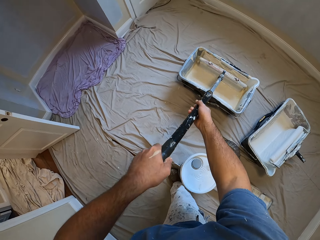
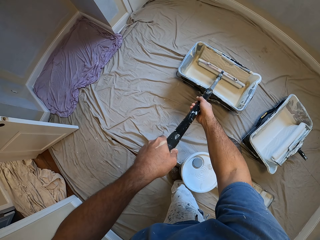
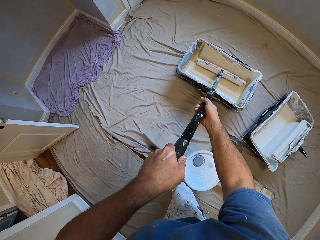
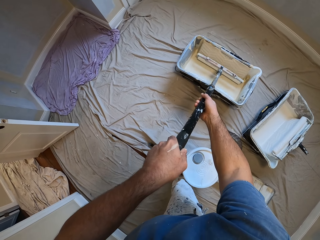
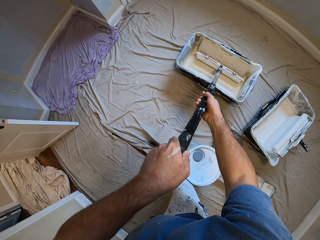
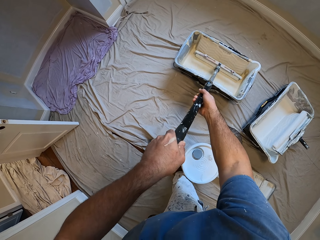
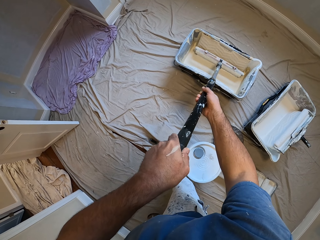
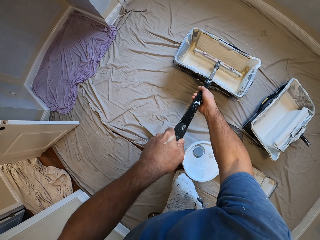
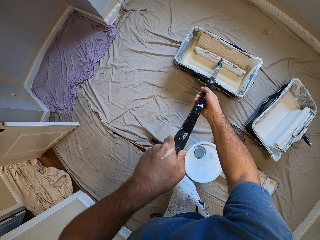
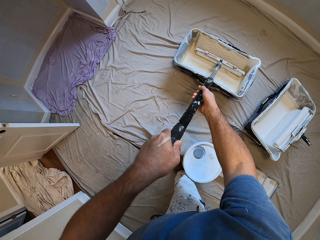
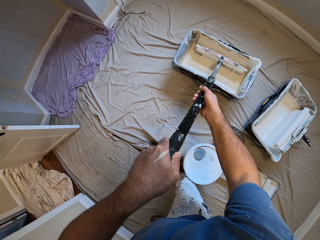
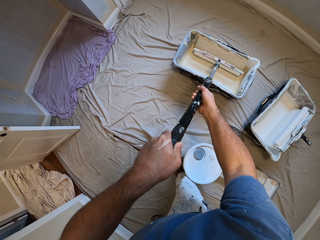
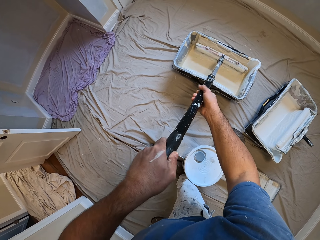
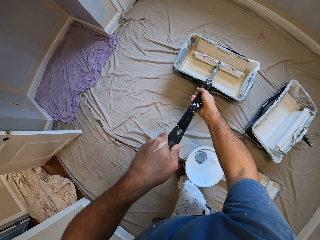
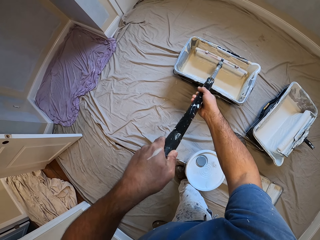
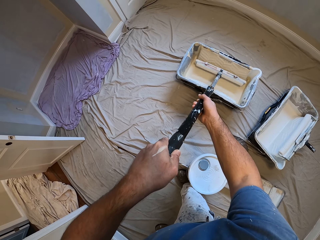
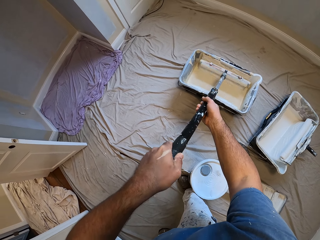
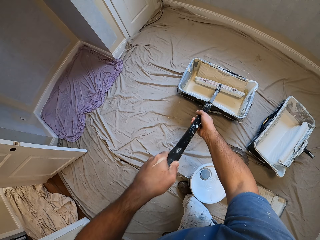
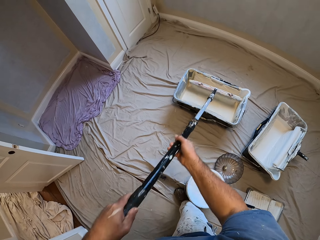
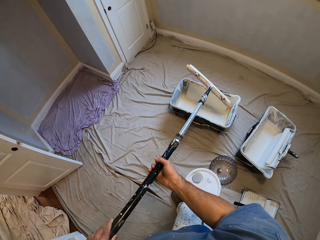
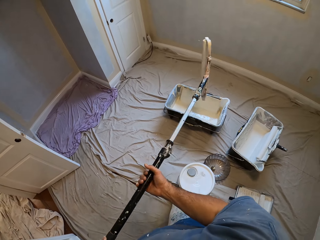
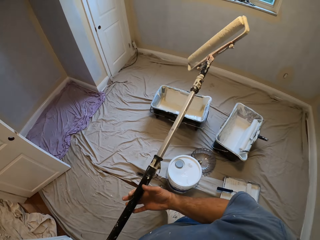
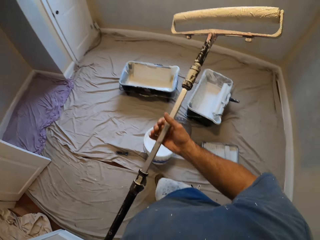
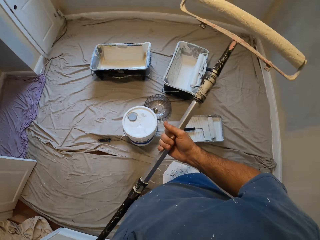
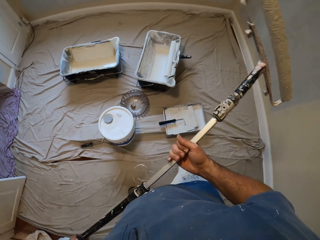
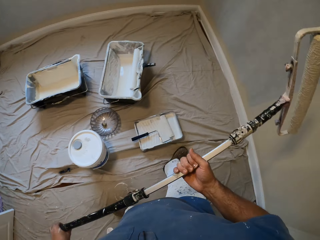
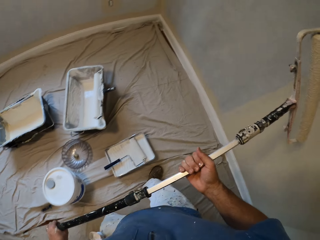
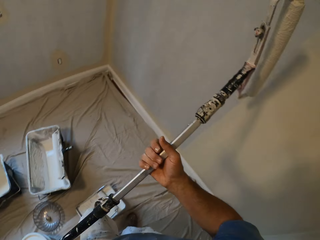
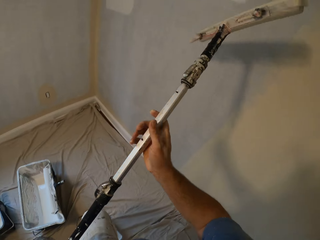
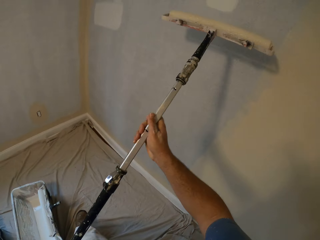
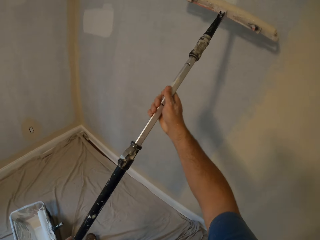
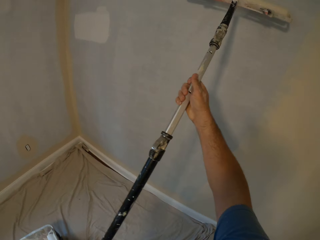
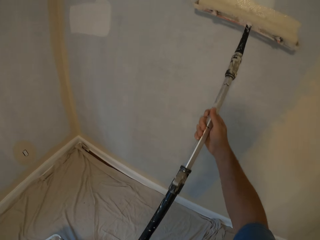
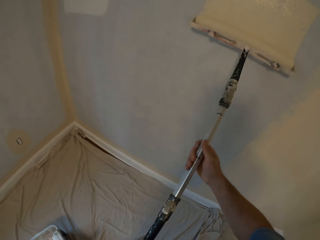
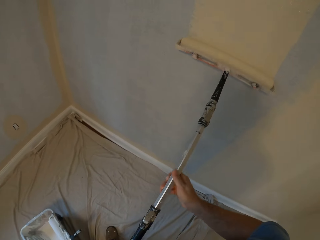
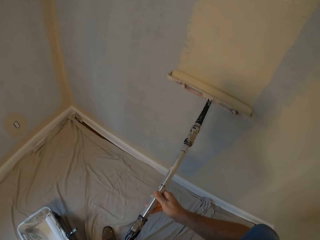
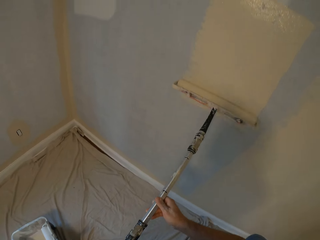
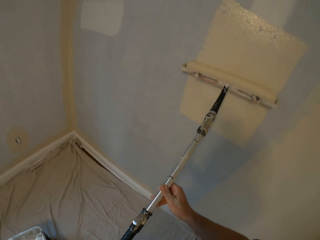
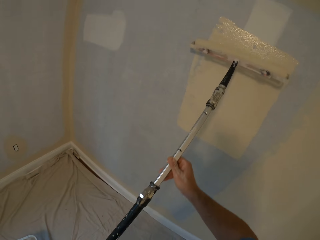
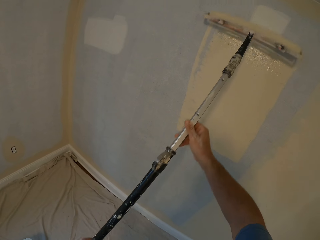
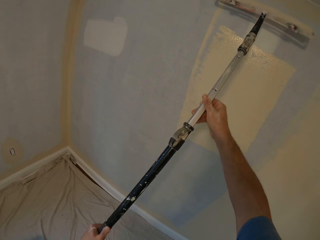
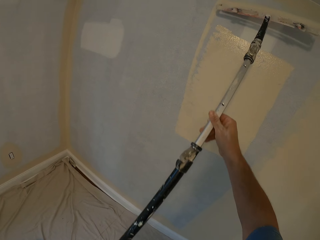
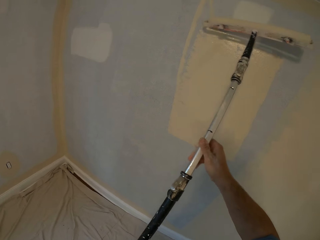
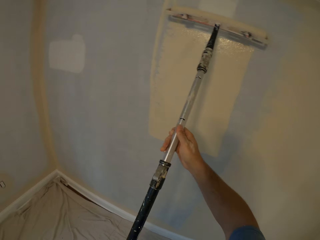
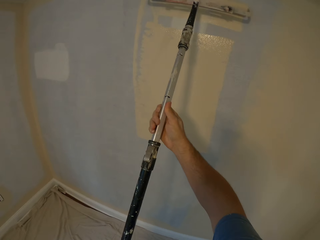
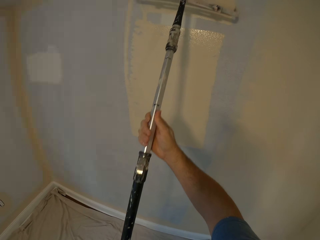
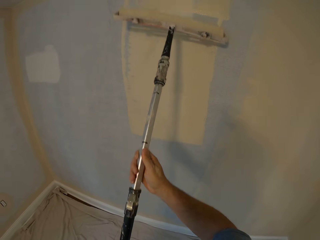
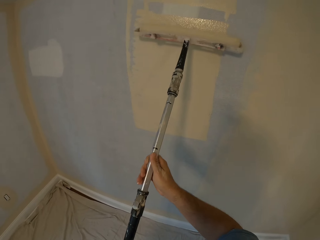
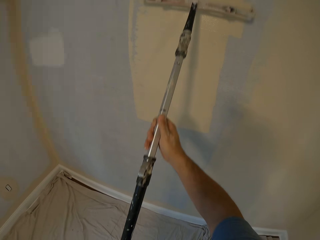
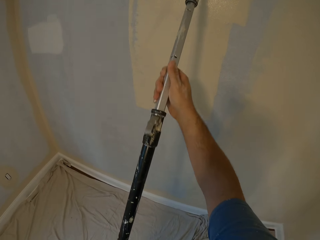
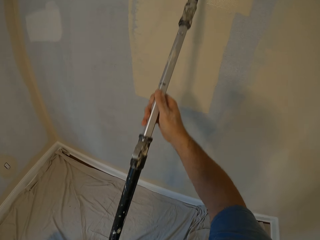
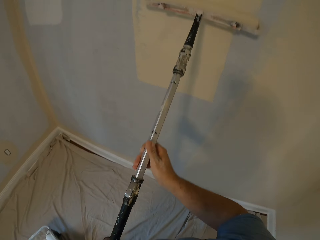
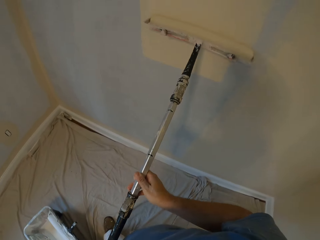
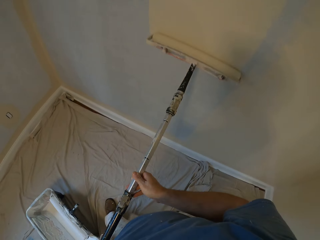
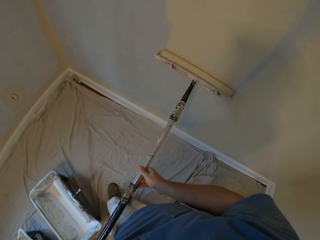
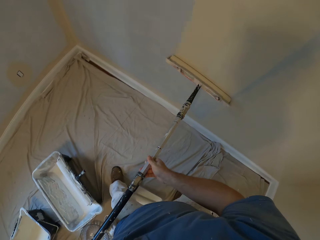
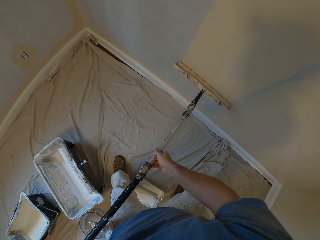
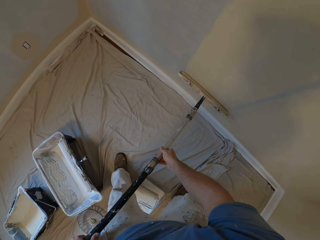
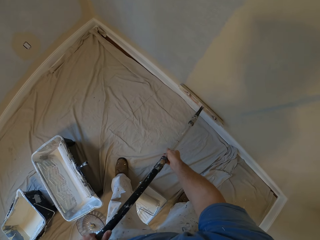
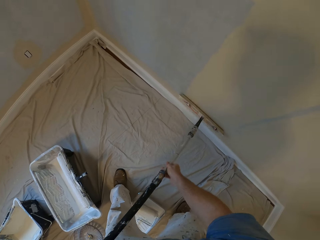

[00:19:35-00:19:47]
The camera wearer inserts the paint roller into the paint bucket on the floor. He removes the paint roller from the paint bucket, turns towards the wall, and paints the wall with the paint roller in his hands.

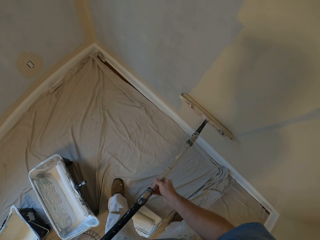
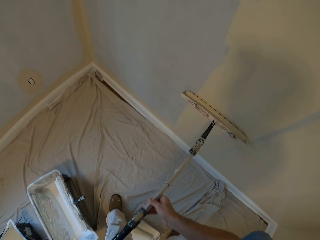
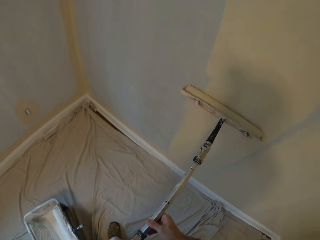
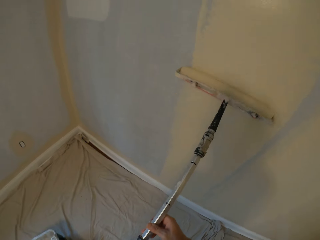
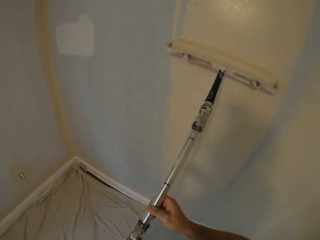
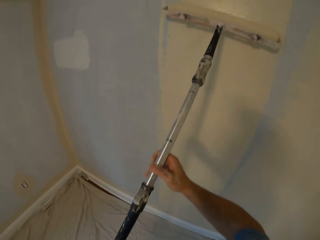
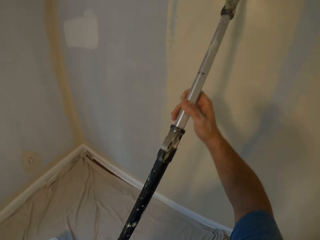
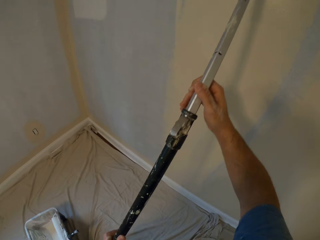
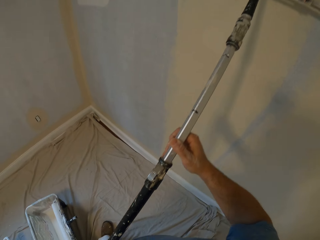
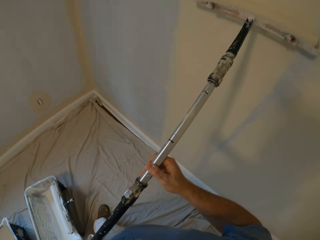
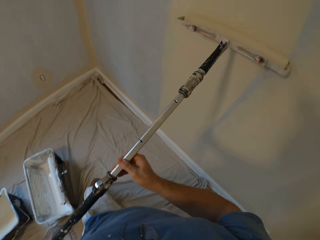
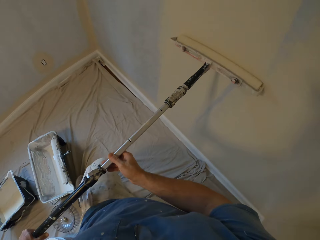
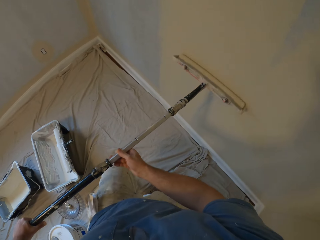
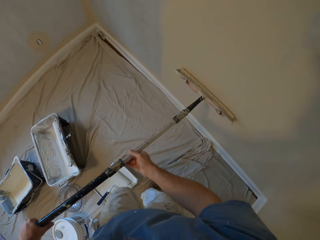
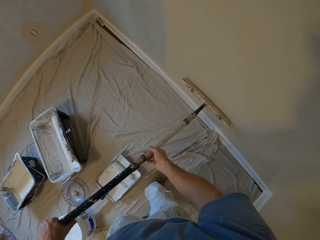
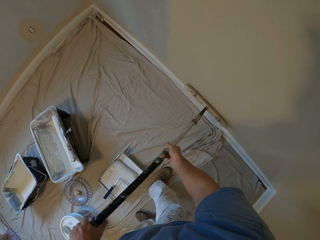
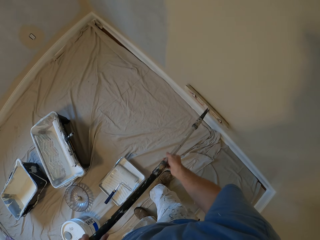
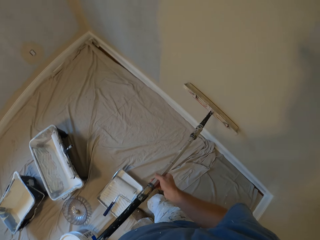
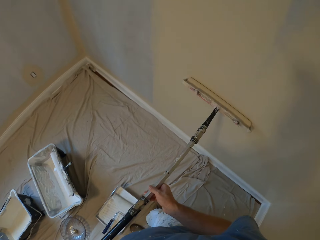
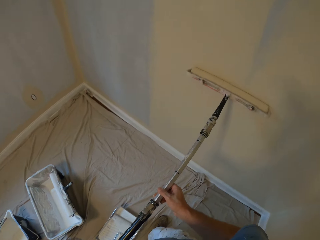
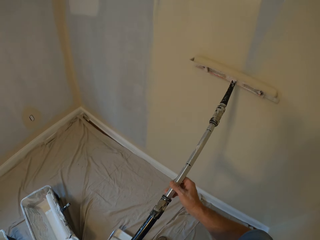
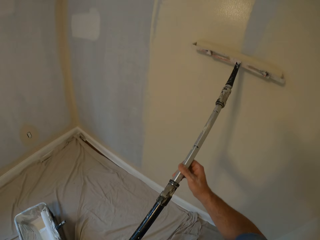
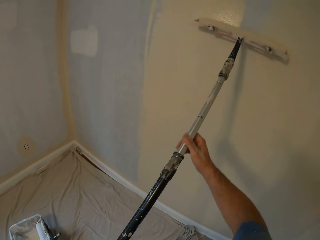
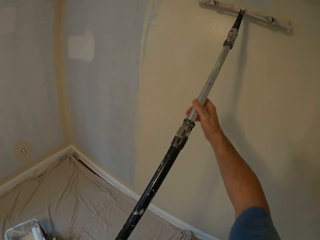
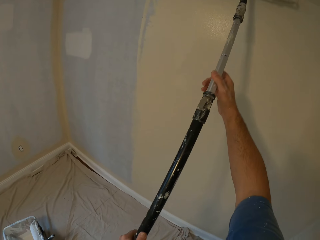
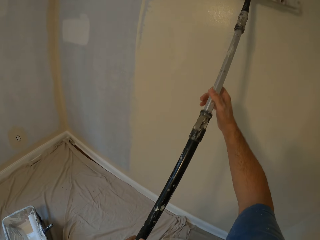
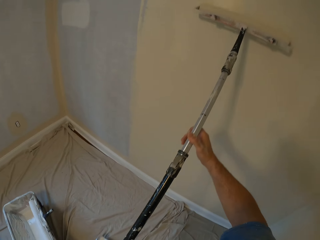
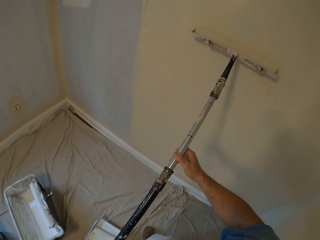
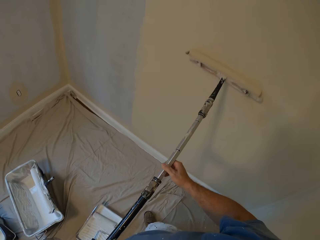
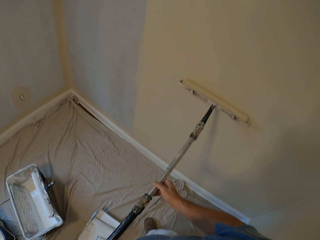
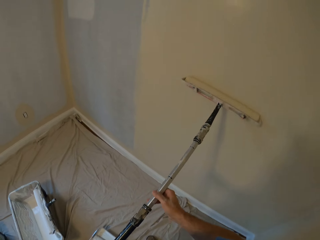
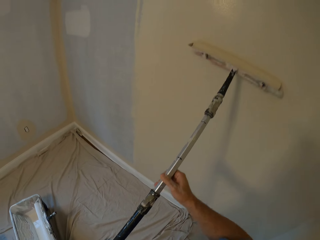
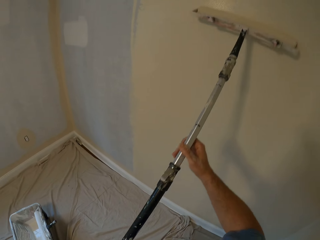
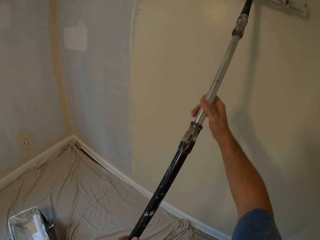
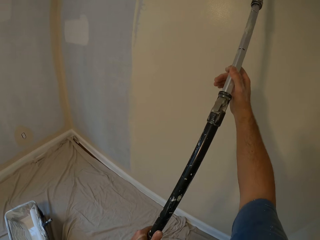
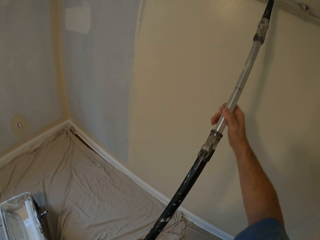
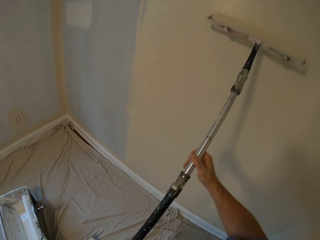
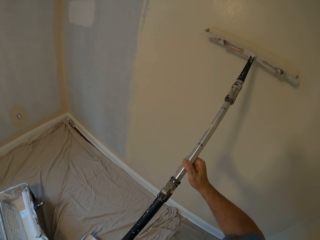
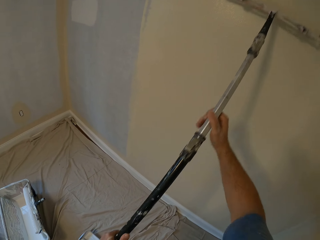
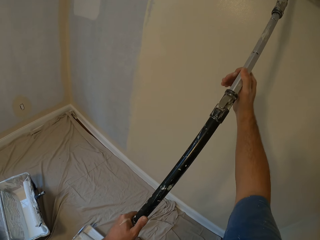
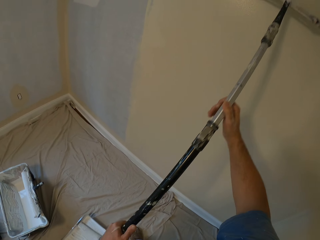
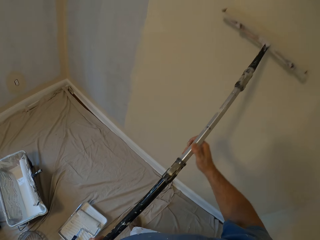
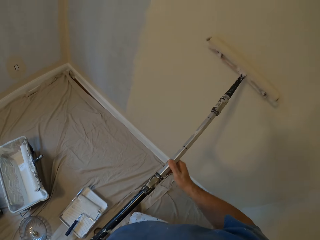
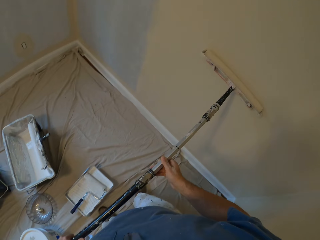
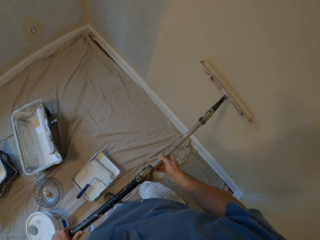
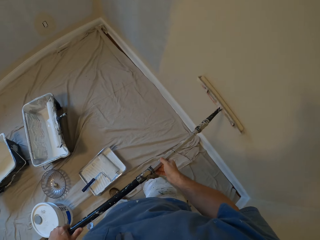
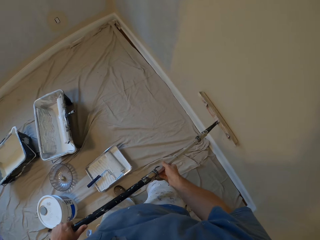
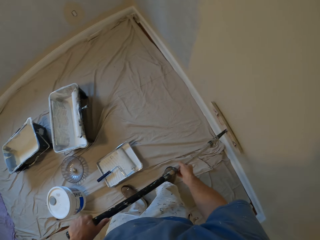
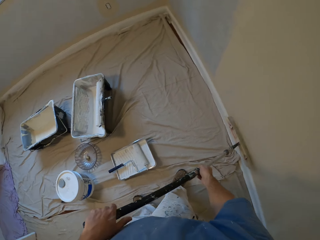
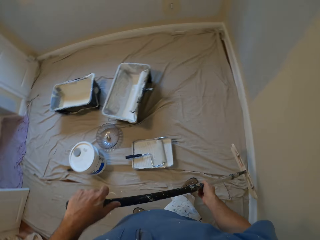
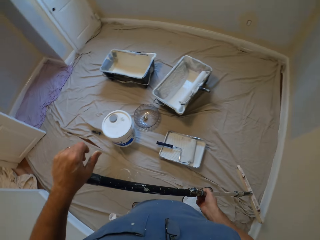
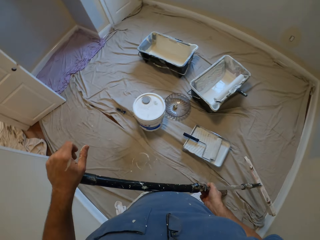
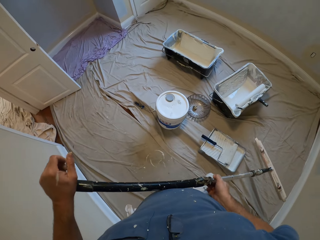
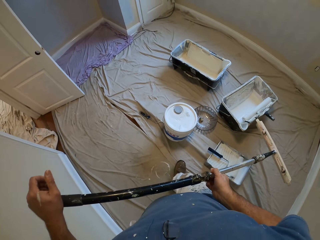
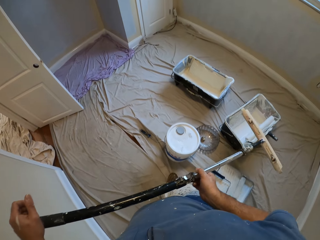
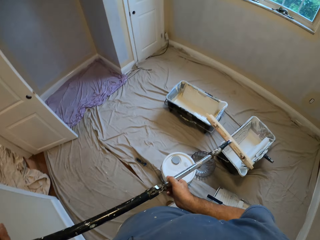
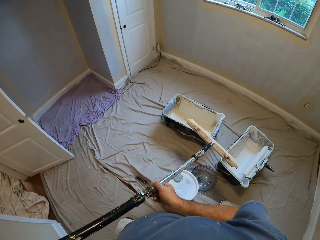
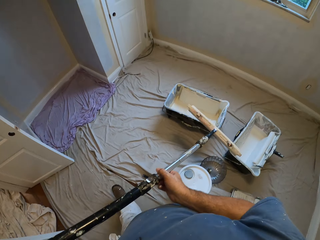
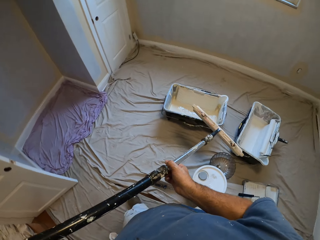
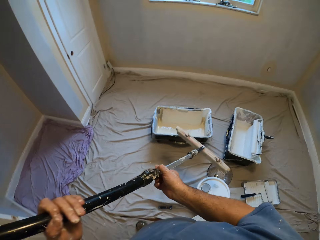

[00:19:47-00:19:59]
The camera wearer removes the paint roller from the wall. They walk towards the paint bucket.
